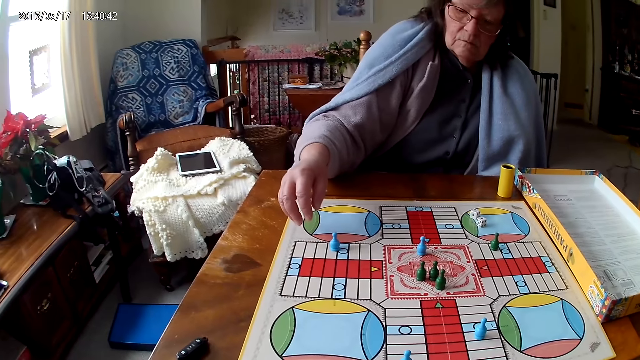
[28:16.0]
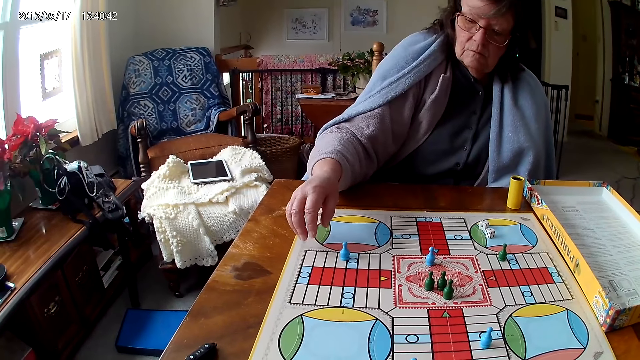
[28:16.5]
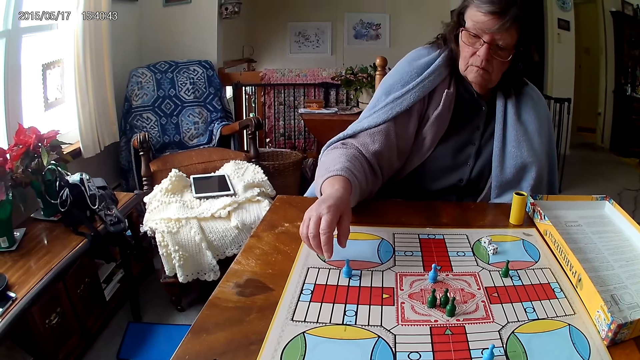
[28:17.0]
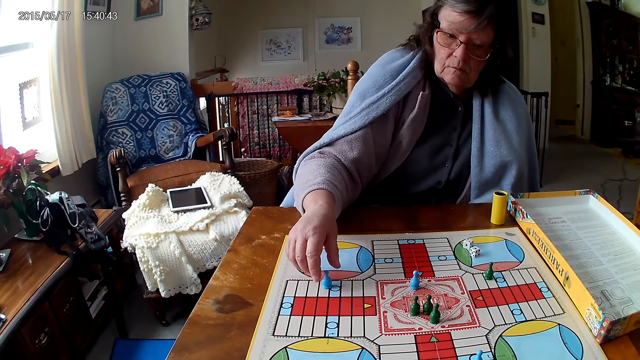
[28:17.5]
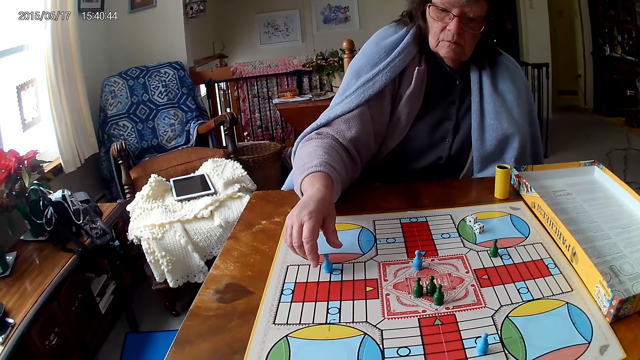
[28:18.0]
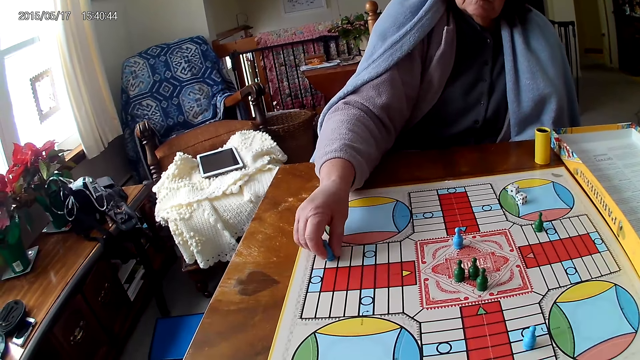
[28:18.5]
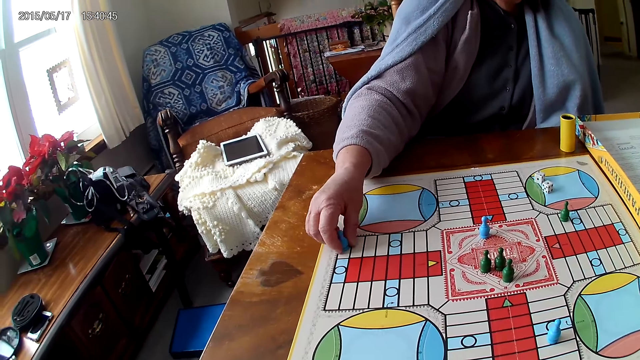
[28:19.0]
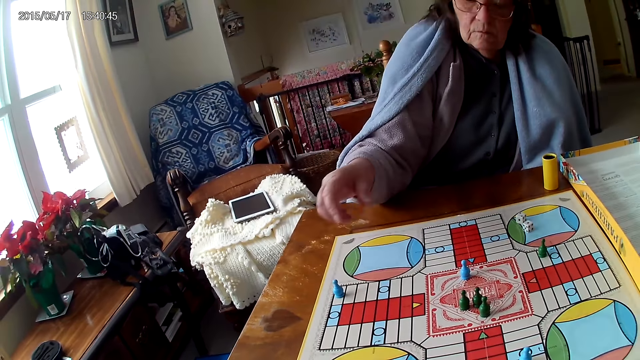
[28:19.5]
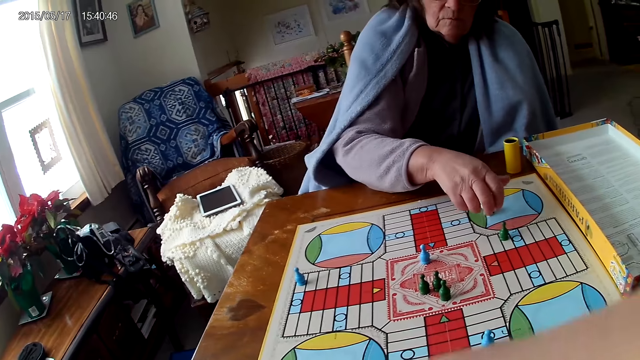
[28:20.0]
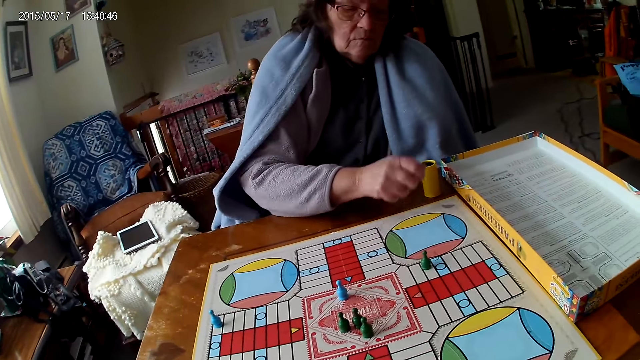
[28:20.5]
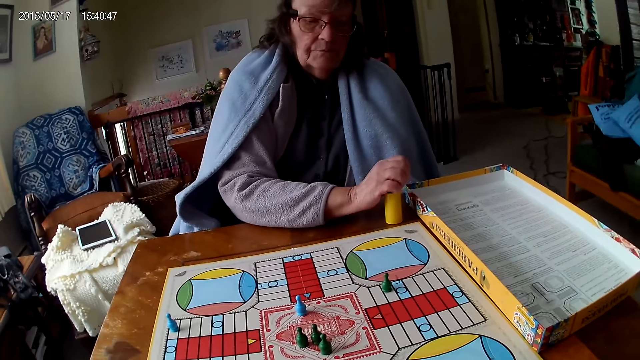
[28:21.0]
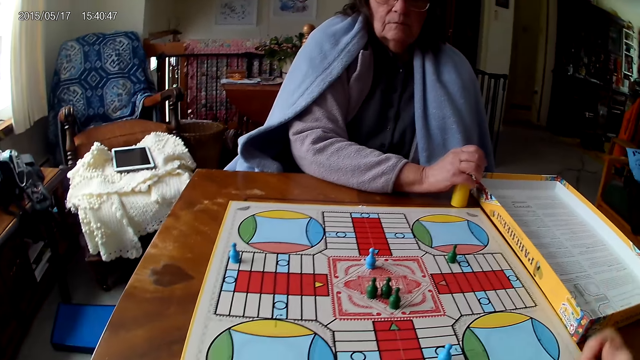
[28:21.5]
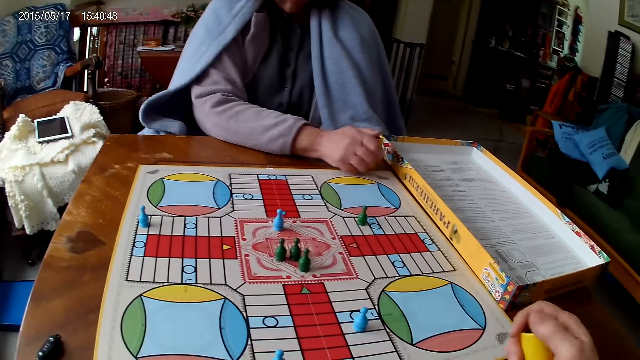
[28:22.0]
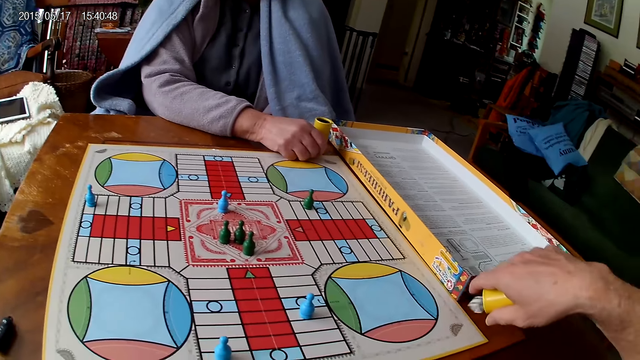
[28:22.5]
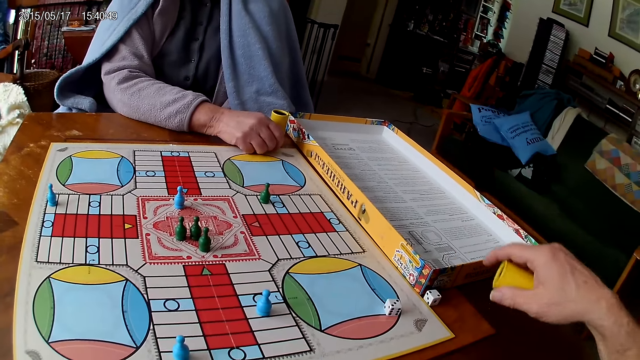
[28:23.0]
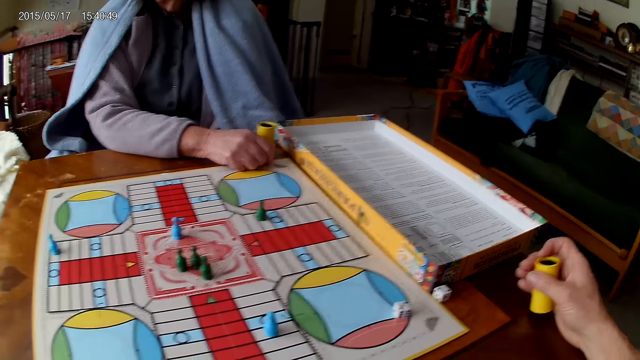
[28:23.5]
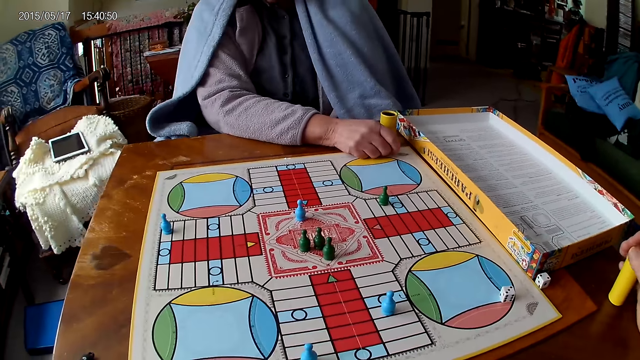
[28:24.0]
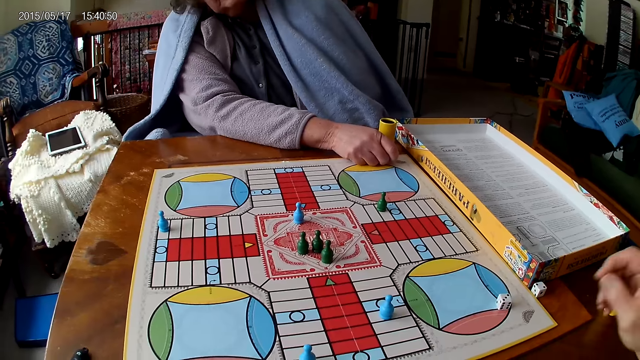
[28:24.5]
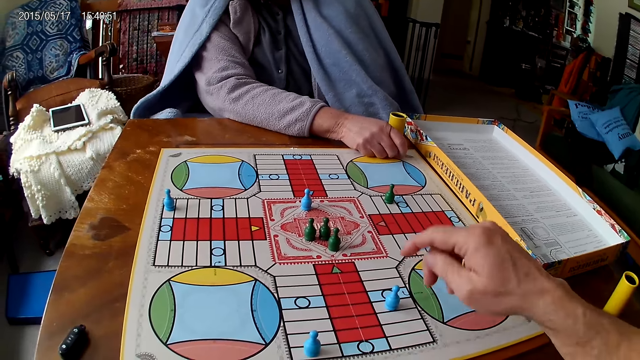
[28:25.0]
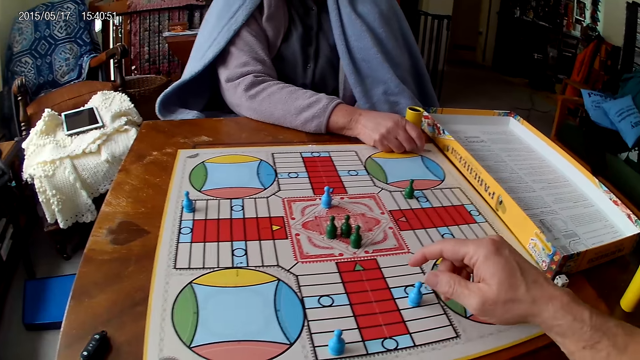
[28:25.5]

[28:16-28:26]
The camera wearer picks up the dice and moves the dice. A woman moves a piece on the Ludo board with her right hand. The woman picks her dice from the Ludo board with her right hand and drops the dice into her container. The camera wearer spins the dice cup. He drops the dice in his container on the table. He drops his container on the table with his right hand.

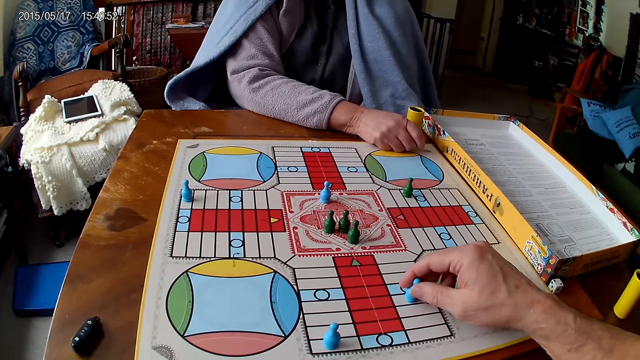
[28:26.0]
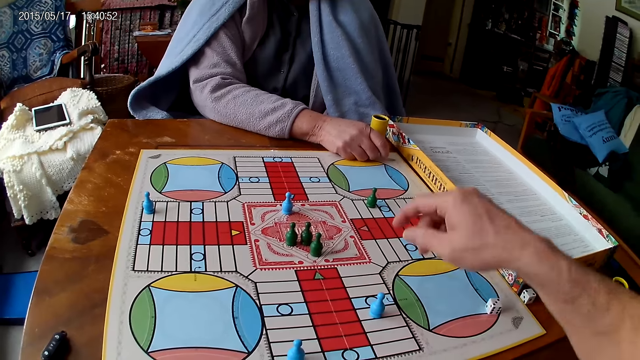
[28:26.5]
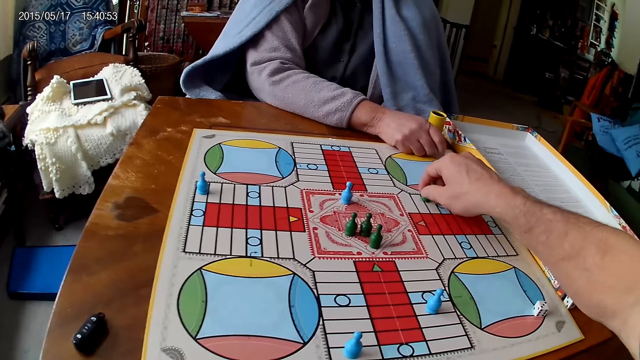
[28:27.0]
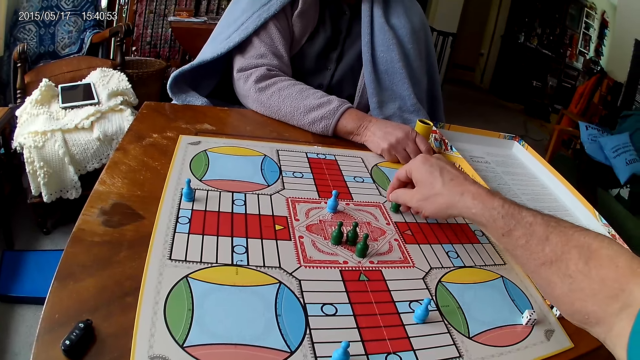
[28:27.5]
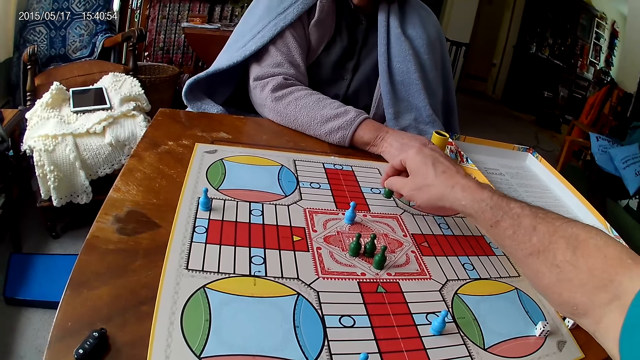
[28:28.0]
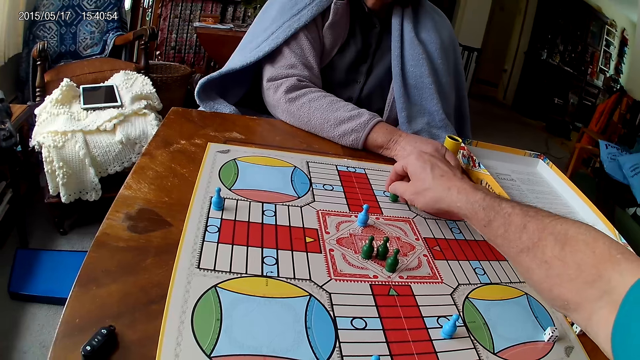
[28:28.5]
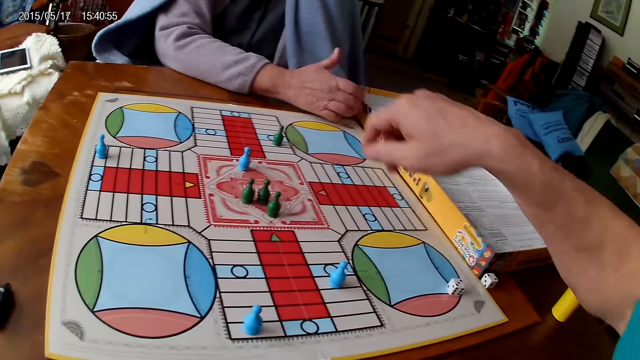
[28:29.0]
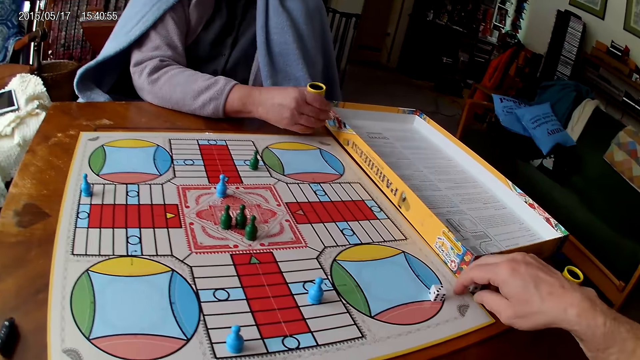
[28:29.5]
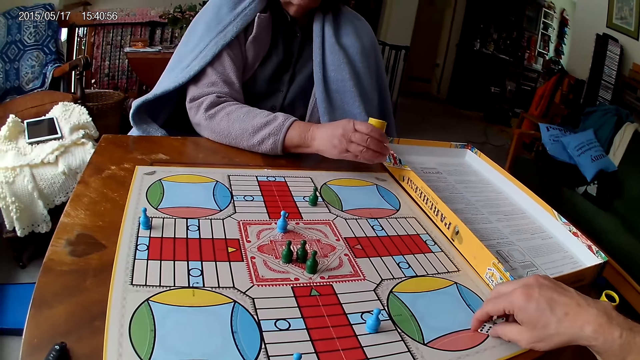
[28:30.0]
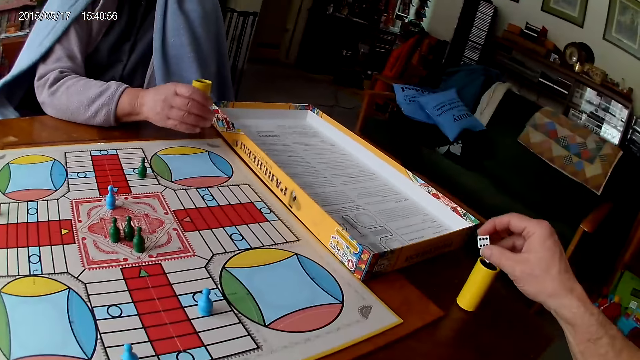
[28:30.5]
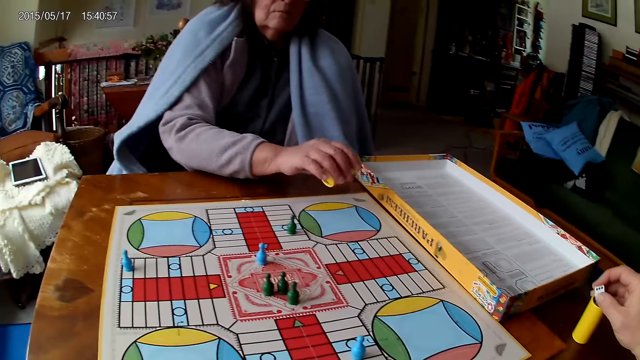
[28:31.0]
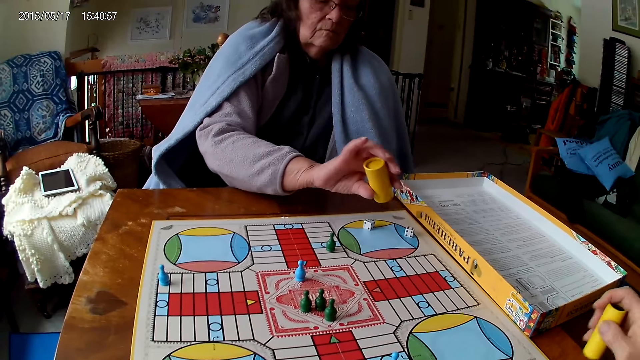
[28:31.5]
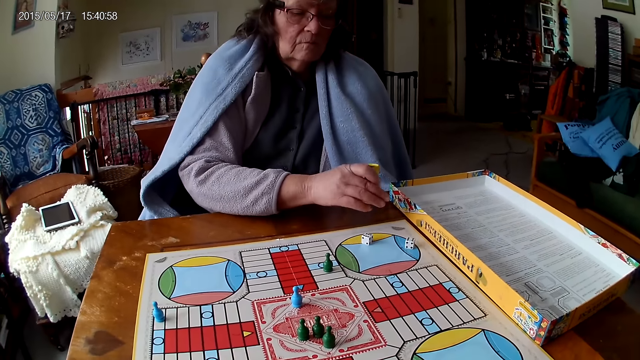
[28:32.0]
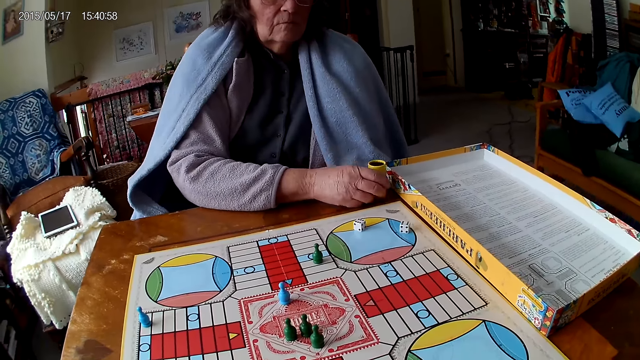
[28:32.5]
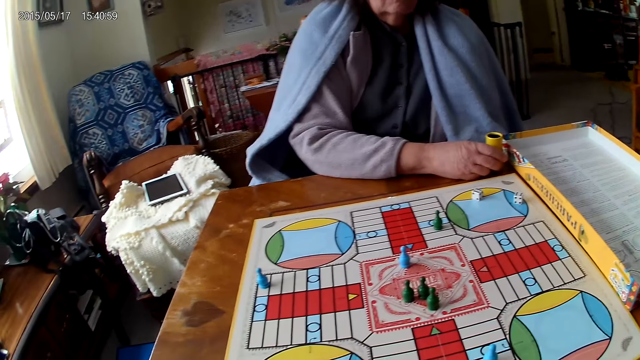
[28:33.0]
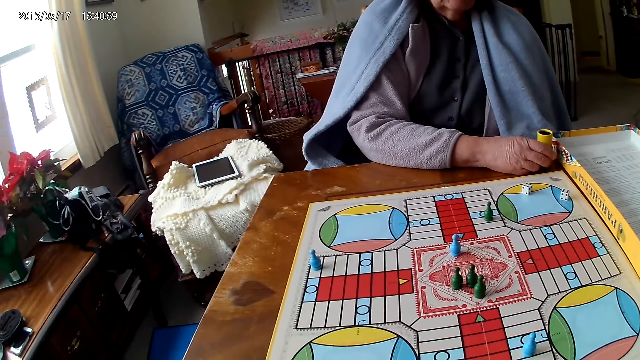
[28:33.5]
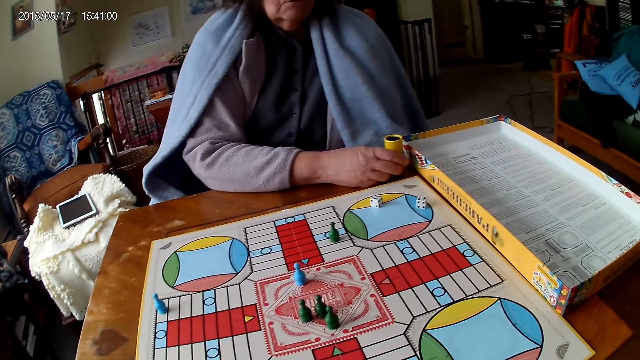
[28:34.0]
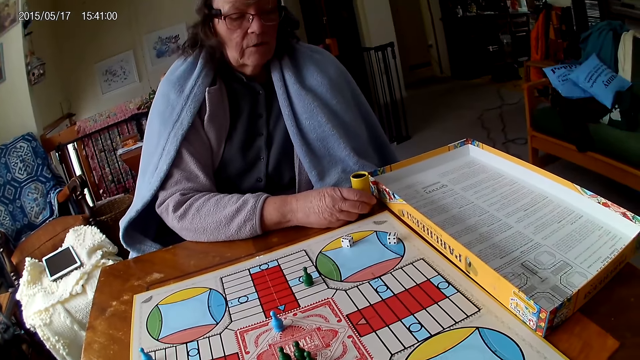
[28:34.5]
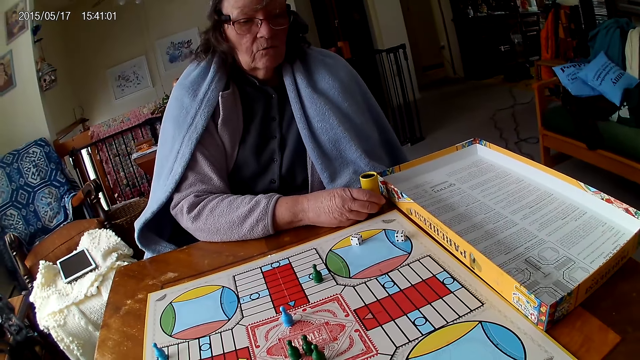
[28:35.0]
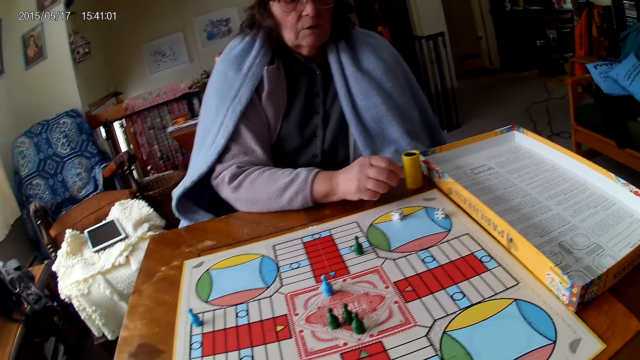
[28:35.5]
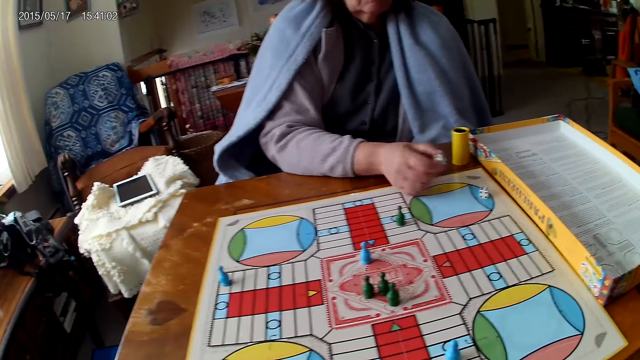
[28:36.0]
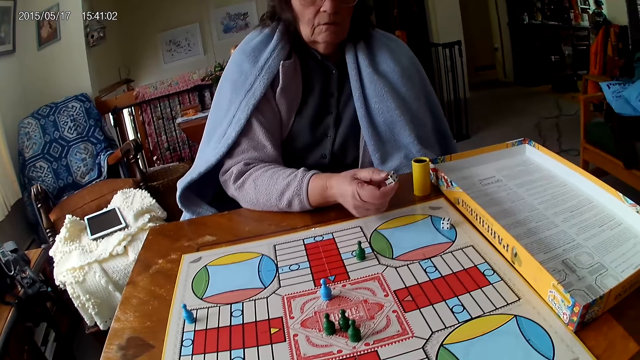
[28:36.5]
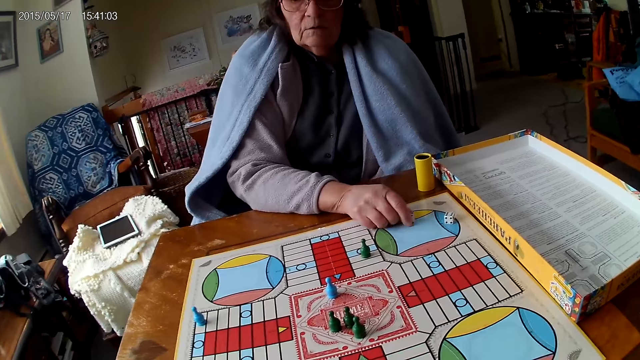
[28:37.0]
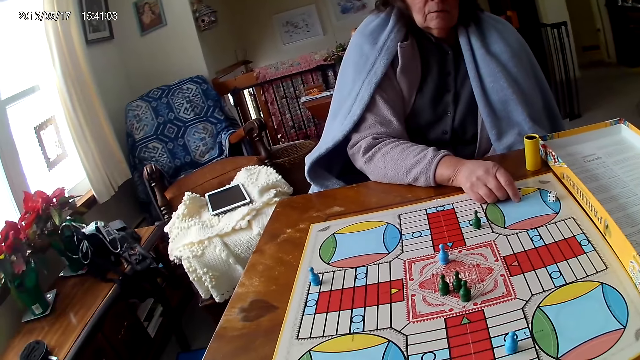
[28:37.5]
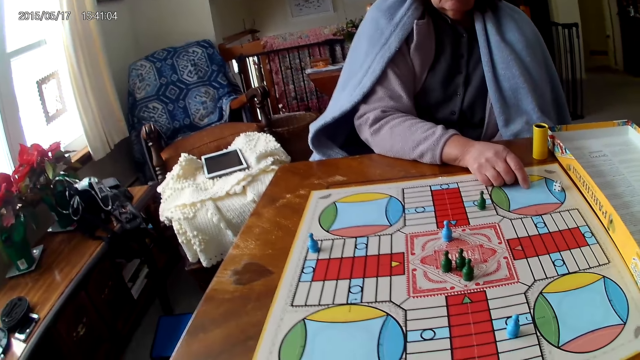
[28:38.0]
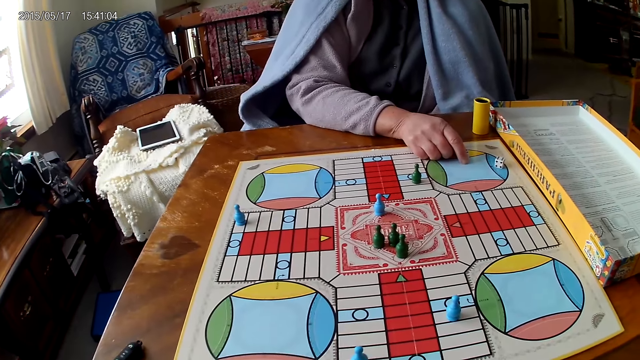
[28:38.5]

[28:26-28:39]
The camera wearer picks up the dice. He moves a piece on the Ludo board with his right hand and moves another piece on the Ludo board with his right hand. A woman holds her container with her right hand and shakes her container with her right hand. The camera wearer picks his dice from the Ludo board with his right hand. He drops the dice in his container on the table. The woman drops the dice in her container on the Ludo board. The camera wearer grabs his container from the table with his right hand. The woman drops her container on the table. The woman stares at the game. The woman picks a die from the Ludo board with her right hand and drops the die on the Ludo board.
